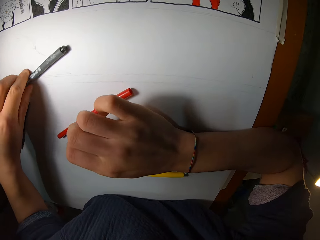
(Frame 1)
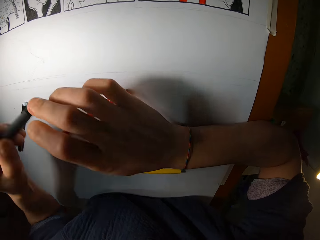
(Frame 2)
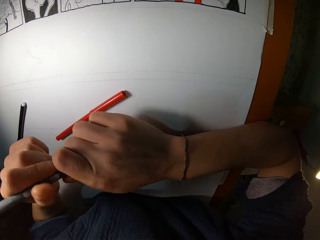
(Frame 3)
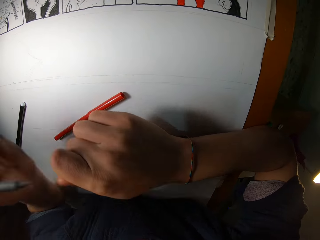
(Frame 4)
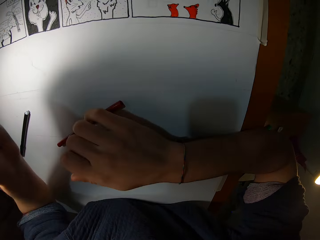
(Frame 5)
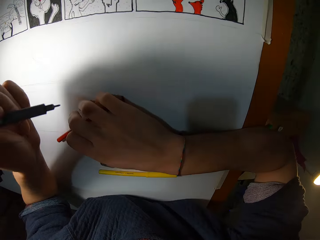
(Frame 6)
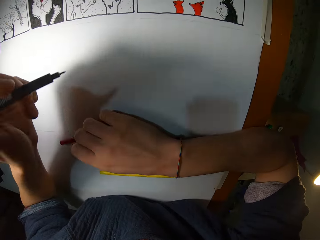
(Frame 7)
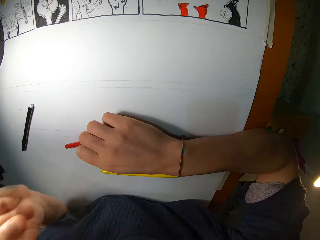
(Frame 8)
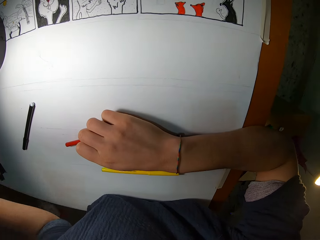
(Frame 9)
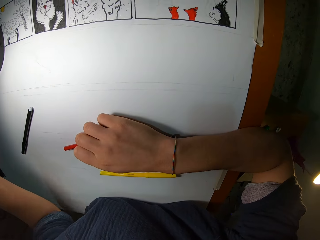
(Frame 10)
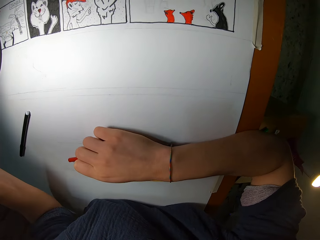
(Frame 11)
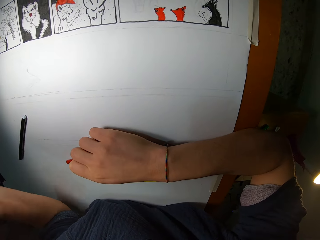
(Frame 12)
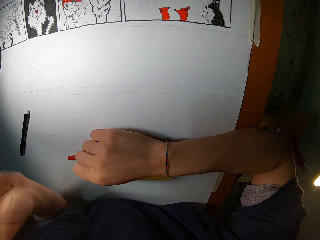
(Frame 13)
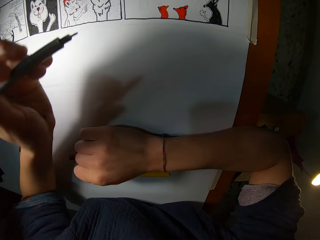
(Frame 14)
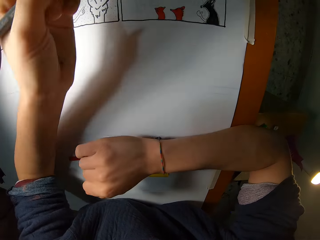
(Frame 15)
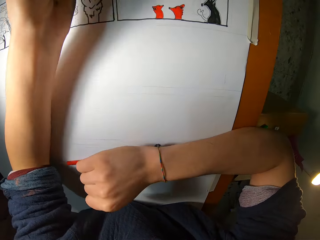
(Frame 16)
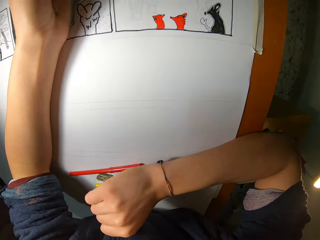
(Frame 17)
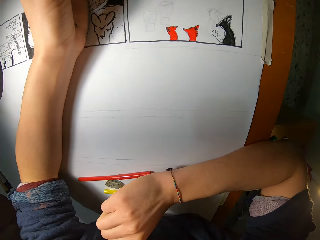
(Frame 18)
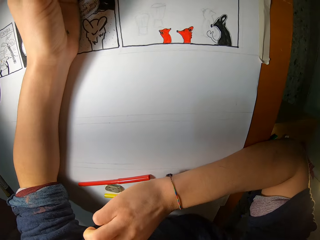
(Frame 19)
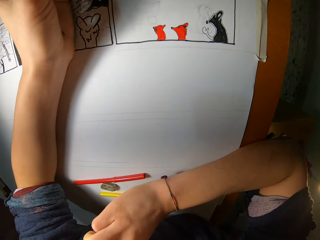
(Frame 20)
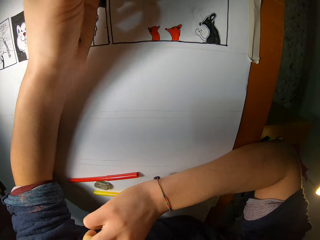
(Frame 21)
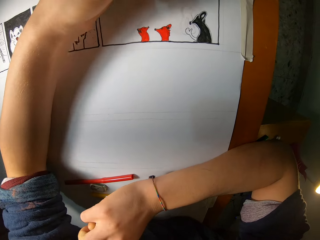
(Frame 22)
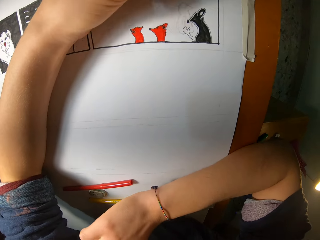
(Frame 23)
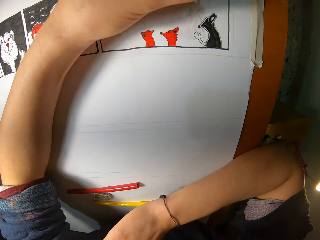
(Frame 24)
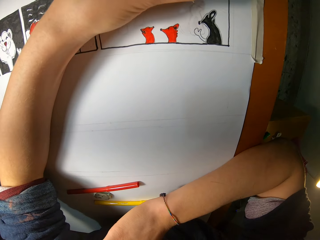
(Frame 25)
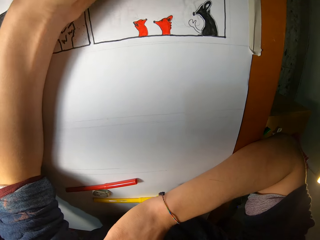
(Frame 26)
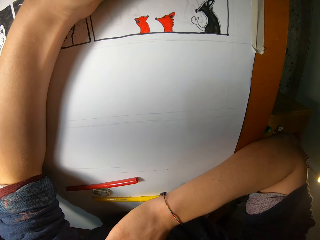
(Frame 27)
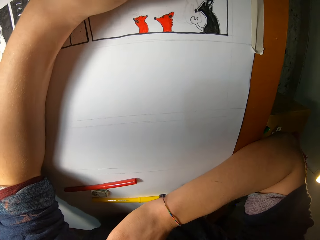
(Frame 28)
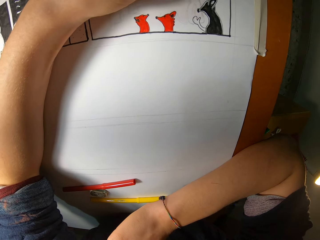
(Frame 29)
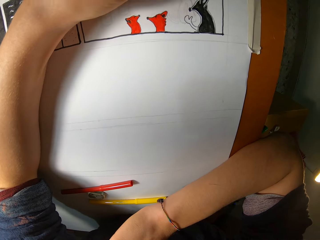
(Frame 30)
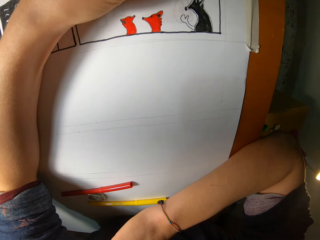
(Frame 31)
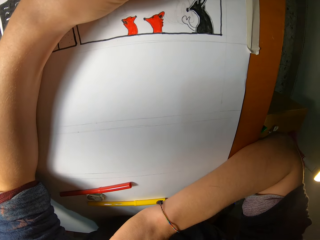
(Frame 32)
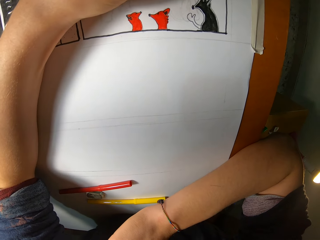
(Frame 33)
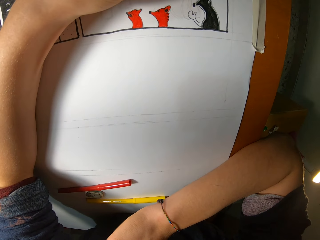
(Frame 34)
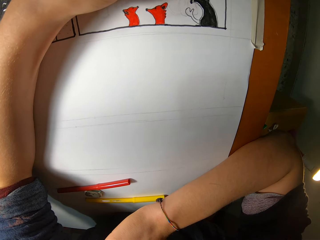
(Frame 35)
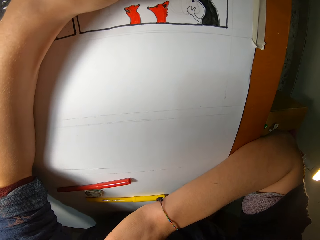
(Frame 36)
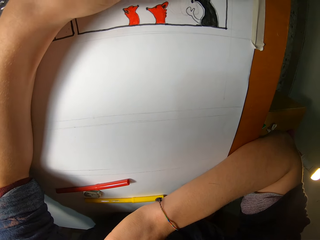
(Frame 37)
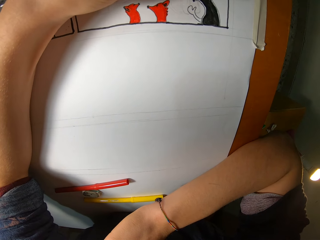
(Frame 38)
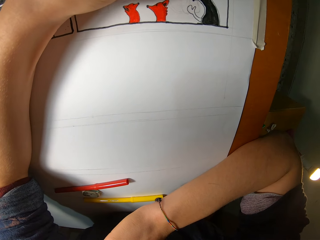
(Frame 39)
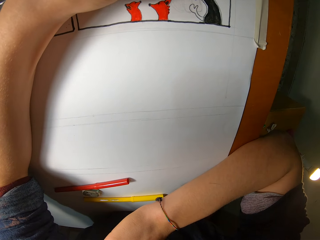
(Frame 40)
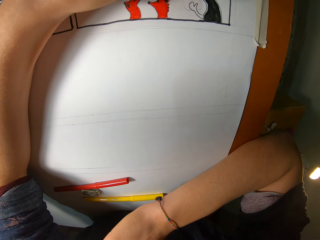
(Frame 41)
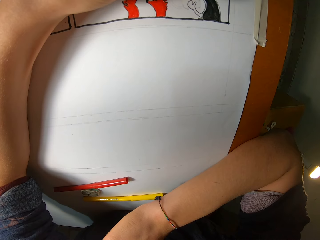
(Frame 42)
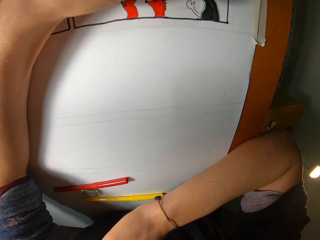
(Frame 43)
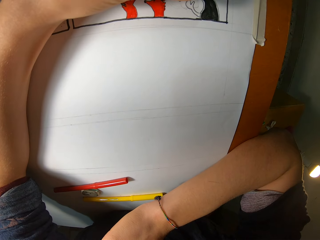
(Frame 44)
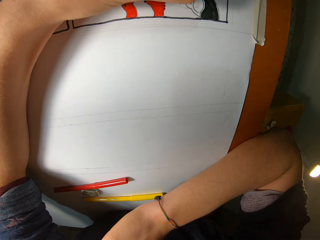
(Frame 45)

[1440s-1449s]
The camera wearer picks up the pigment liner from the table with his left hand. He removes the pigment liner from the cover with his left hand. He draws on the paper on the table with the pigment liner in his left hand.

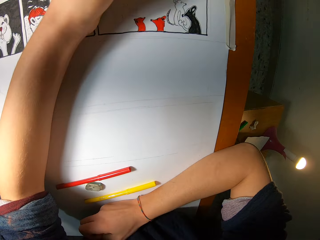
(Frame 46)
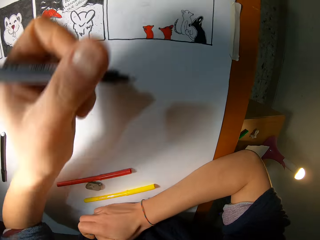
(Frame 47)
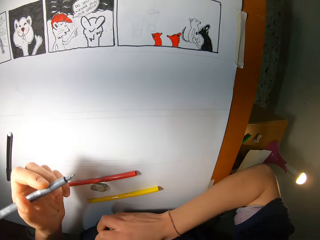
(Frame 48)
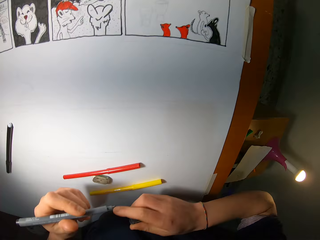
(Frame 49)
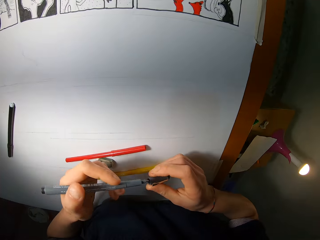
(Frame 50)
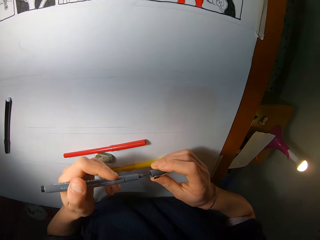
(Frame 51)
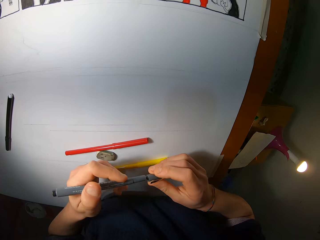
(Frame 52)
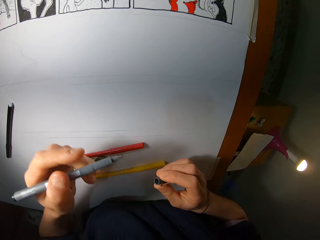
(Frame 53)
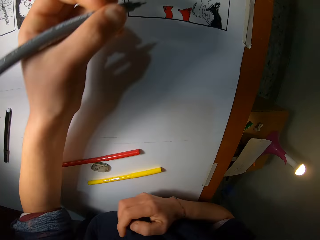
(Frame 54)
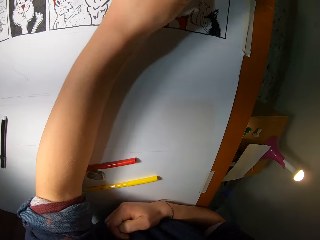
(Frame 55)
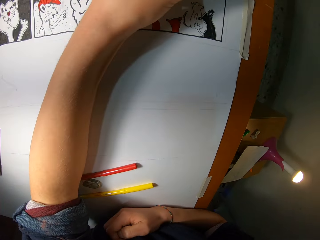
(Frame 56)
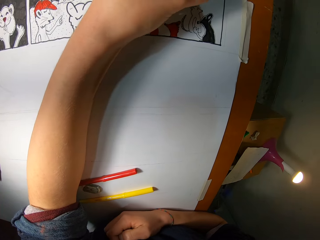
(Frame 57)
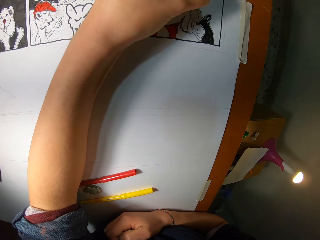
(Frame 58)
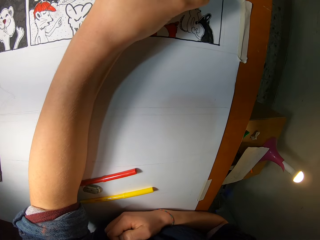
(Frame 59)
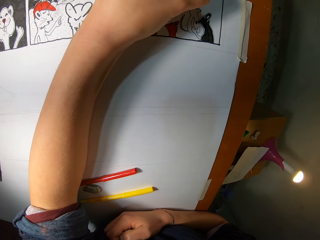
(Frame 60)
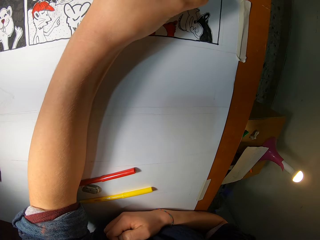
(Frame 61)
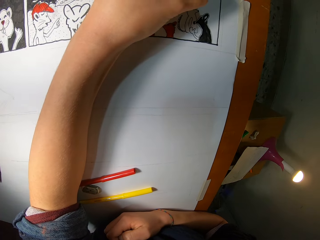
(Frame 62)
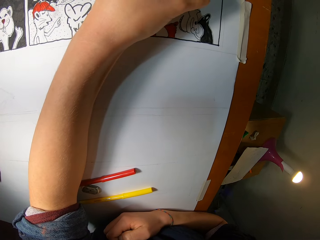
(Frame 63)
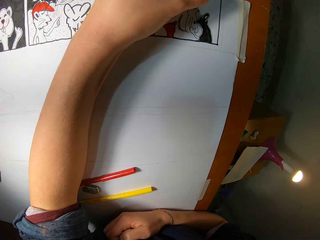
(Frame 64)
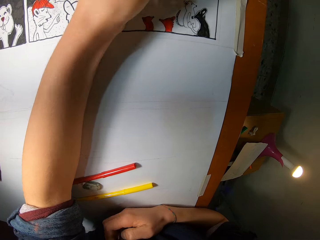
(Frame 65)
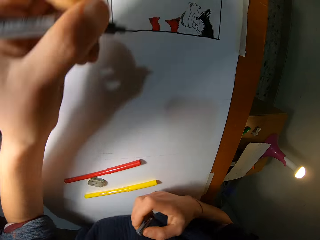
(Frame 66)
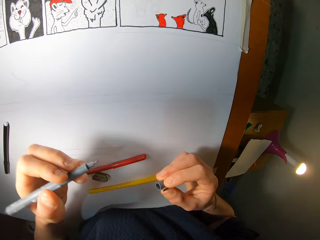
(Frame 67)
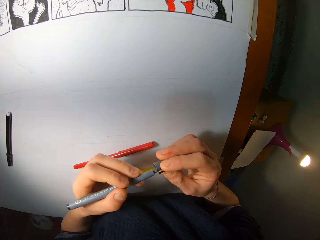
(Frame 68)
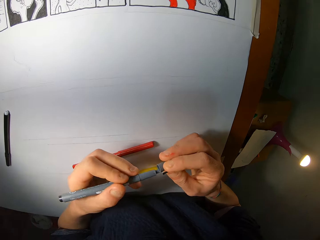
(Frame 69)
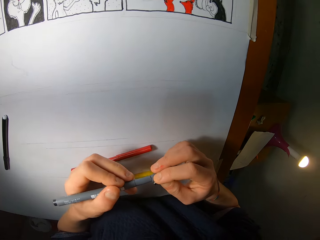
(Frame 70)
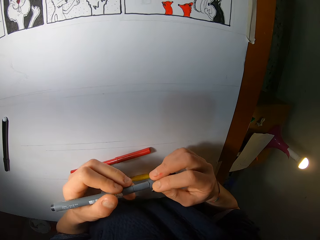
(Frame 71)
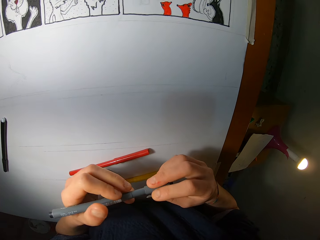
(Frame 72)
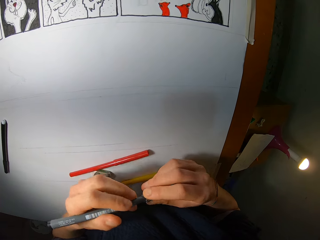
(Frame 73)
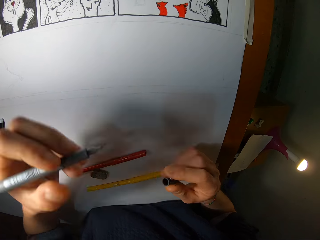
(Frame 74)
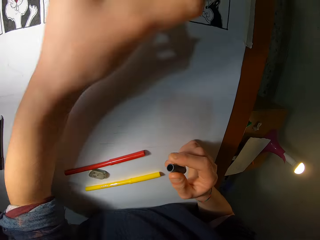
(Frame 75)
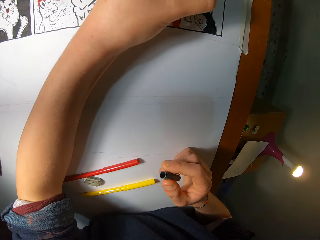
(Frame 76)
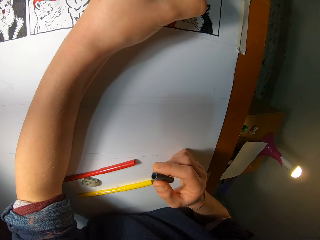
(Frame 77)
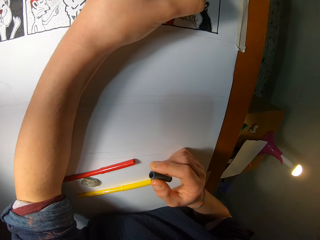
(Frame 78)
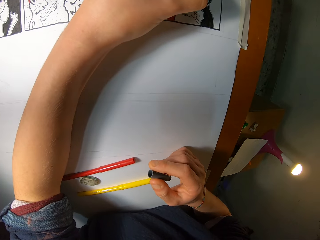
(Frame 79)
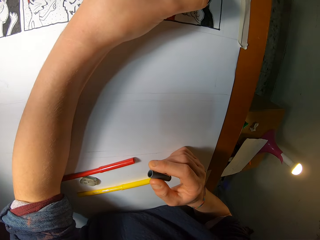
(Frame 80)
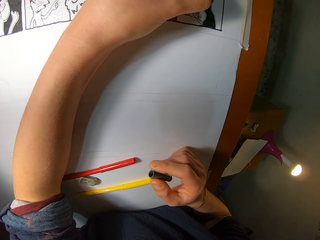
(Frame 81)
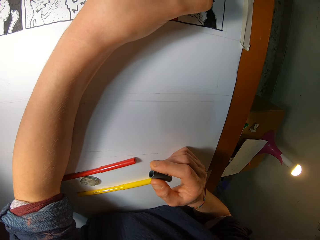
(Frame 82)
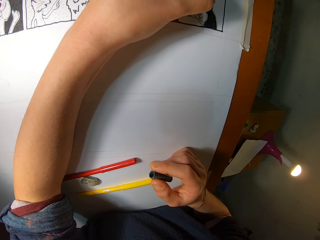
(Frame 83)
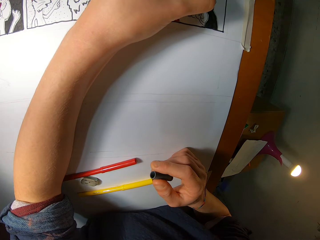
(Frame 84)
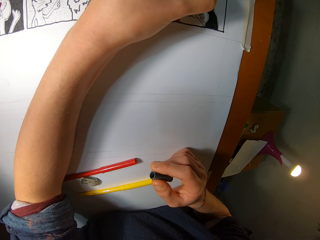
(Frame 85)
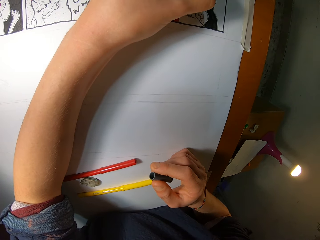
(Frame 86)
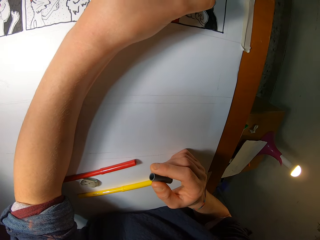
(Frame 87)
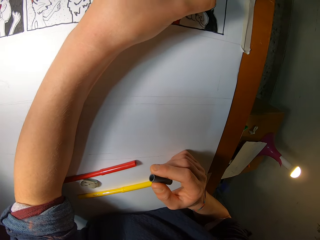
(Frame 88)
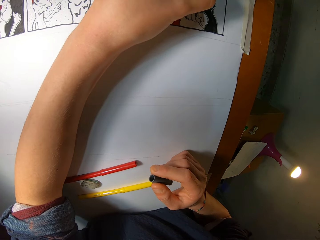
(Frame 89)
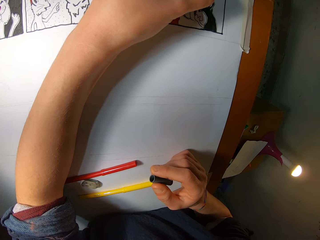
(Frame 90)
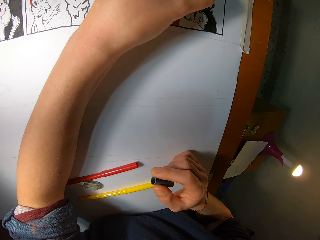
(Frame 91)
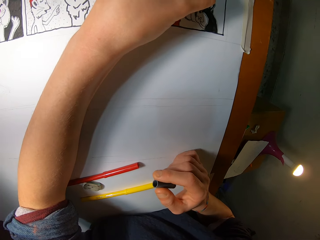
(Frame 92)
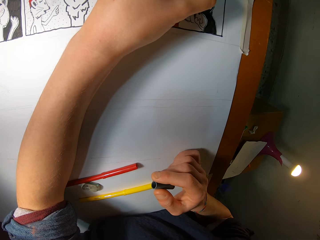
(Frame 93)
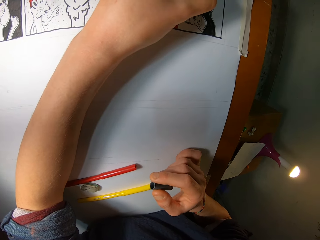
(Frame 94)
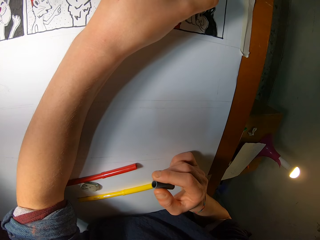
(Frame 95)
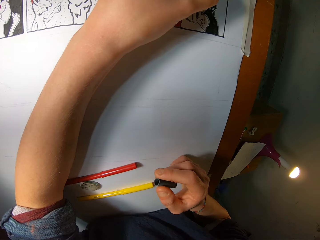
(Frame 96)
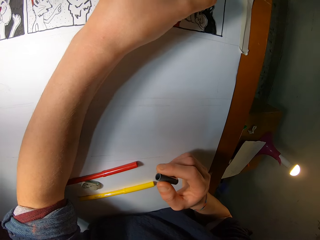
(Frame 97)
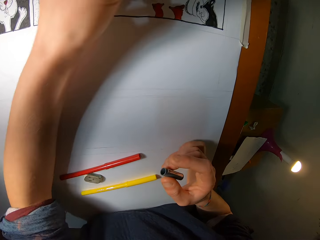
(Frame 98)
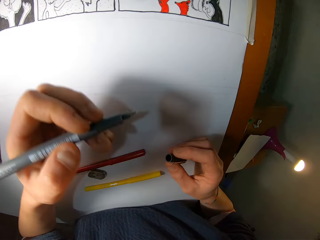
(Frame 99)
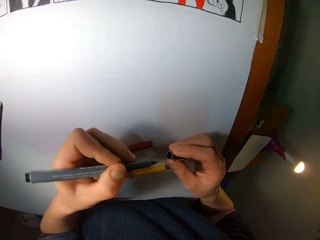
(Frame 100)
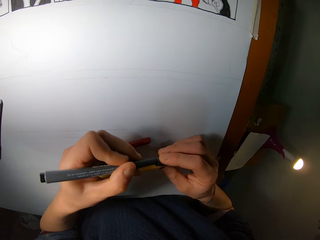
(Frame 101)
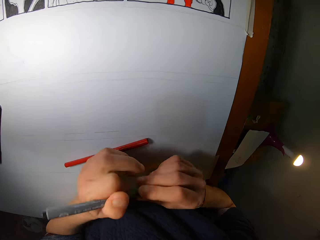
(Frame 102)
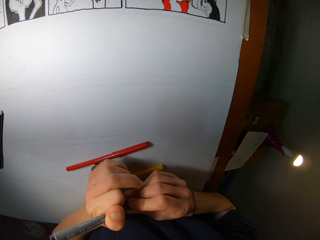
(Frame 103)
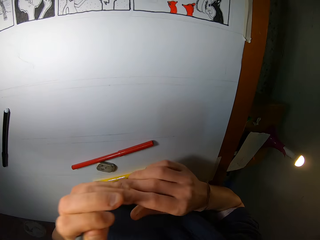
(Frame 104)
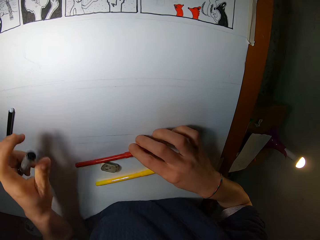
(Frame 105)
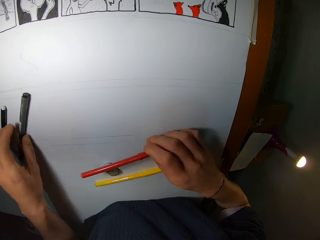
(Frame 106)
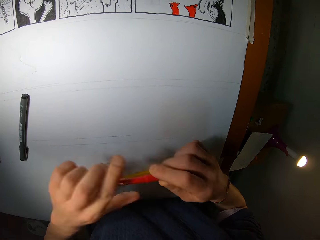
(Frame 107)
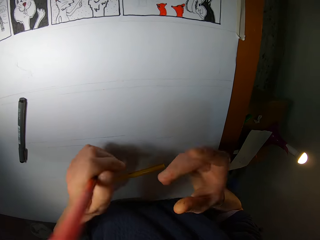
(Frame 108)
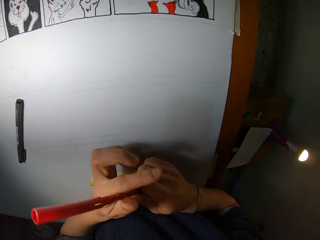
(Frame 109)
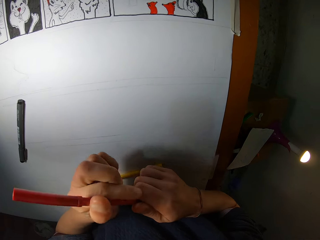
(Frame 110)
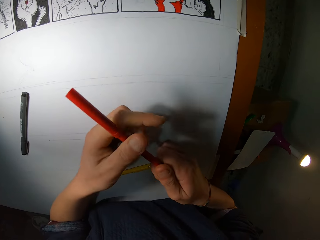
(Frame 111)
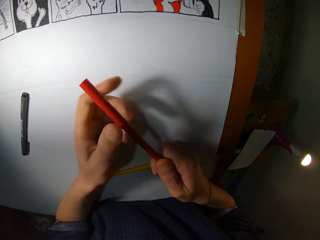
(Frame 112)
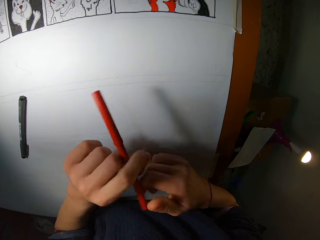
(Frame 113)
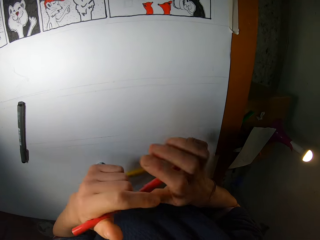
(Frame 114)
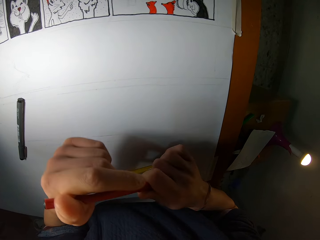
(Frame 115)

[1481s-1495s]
The camera wearer closes the pen with a lid. He draws on the paper on the table with the pigment liner in his left hand. He inserts the cover into the pigment liner with his right hand. He removes the pigment liner from the cover with his left hand. He draws on the paper on the table with the pigment liner in his left hand. He inserts the cover into the pigment liner with his right hand. He picks up the color marker from the table with his right hand. He drops the pigment liner on the table with his left hand.
